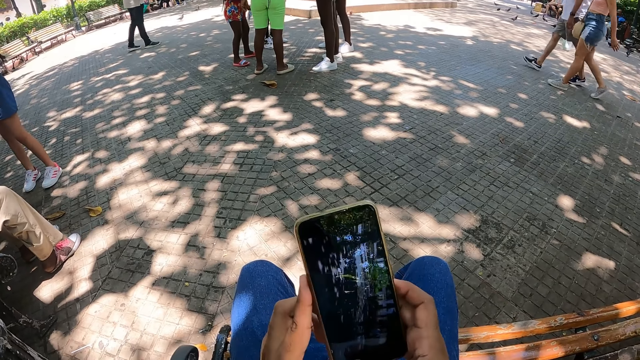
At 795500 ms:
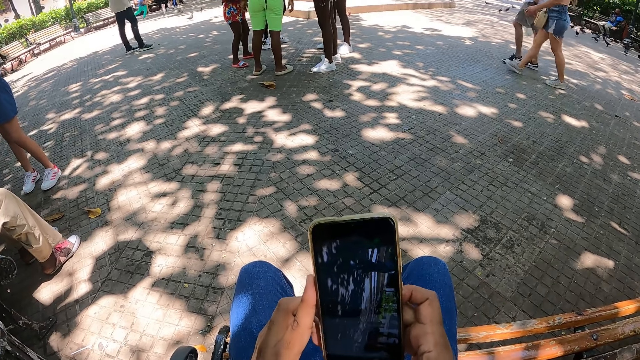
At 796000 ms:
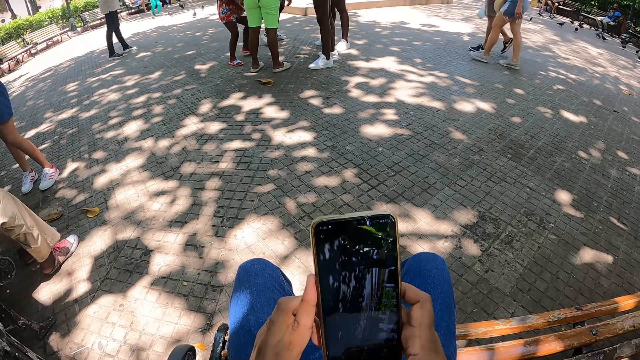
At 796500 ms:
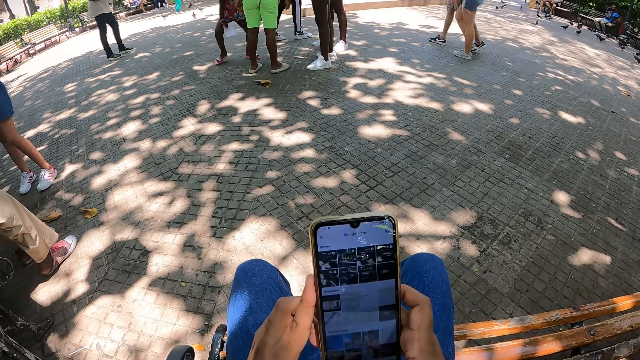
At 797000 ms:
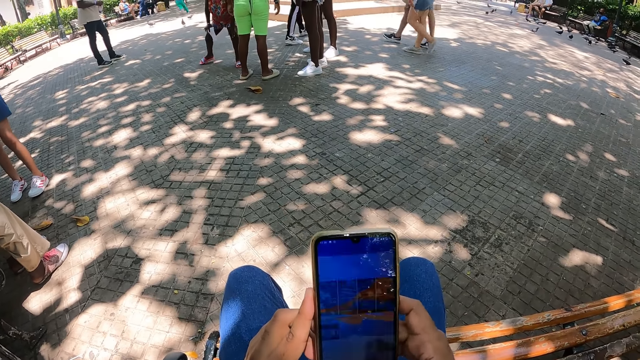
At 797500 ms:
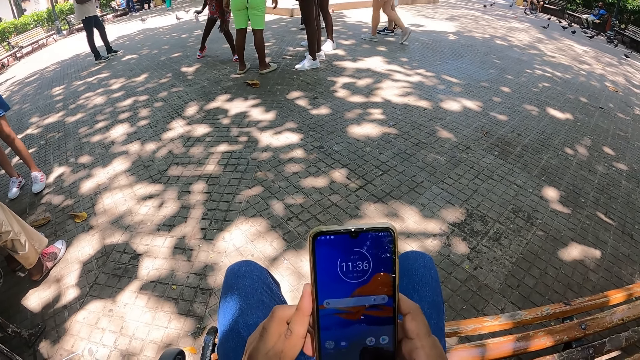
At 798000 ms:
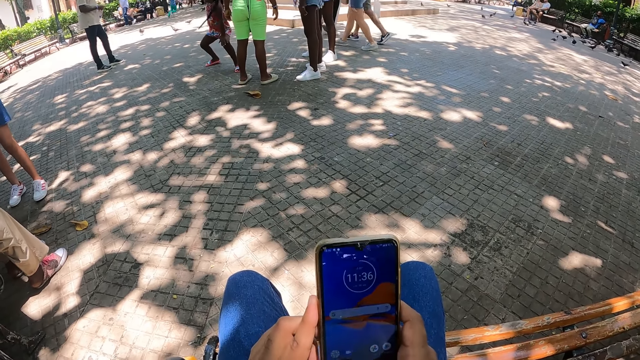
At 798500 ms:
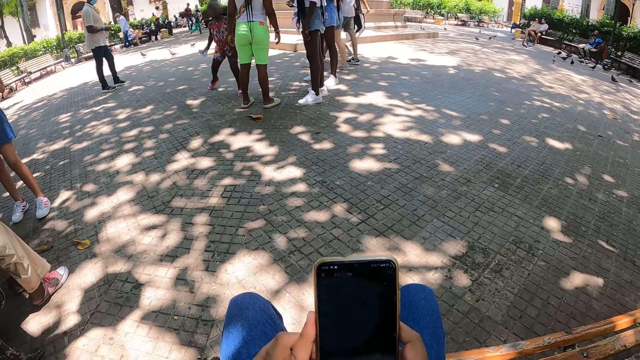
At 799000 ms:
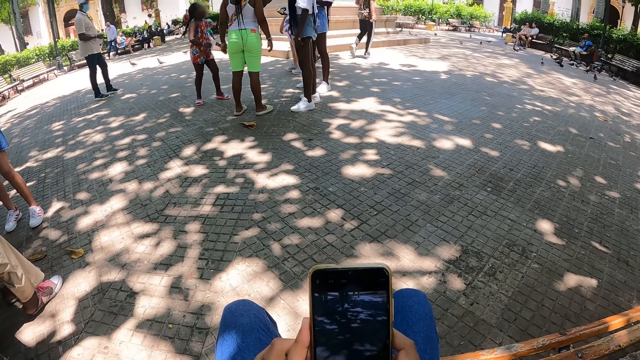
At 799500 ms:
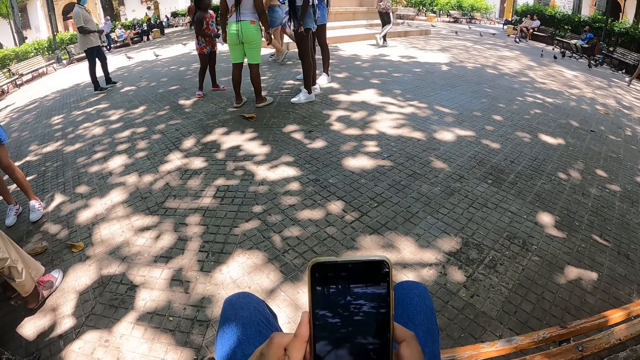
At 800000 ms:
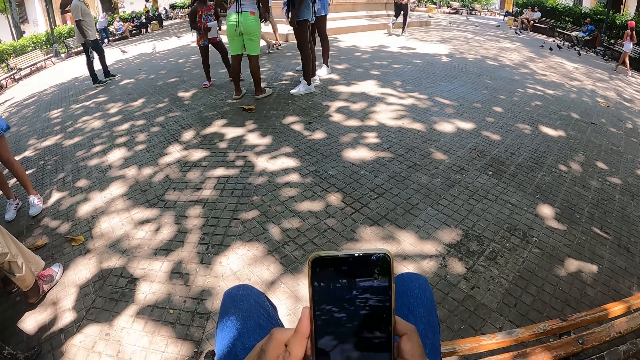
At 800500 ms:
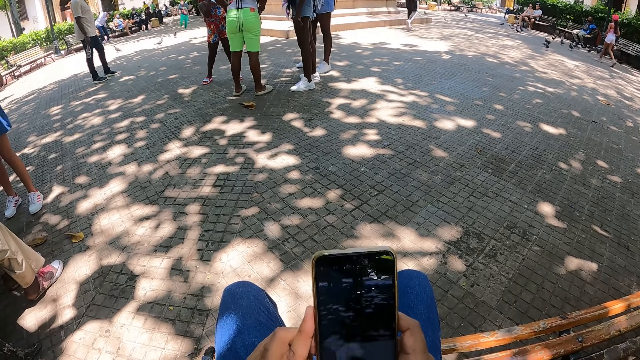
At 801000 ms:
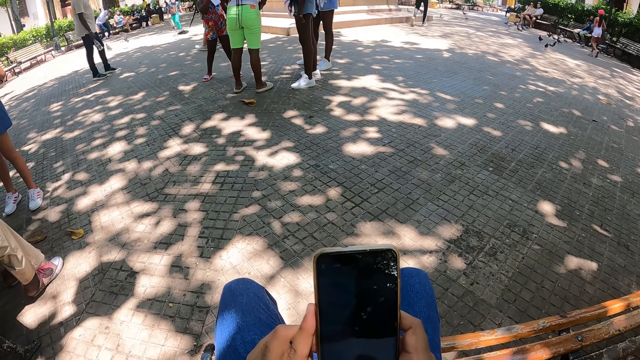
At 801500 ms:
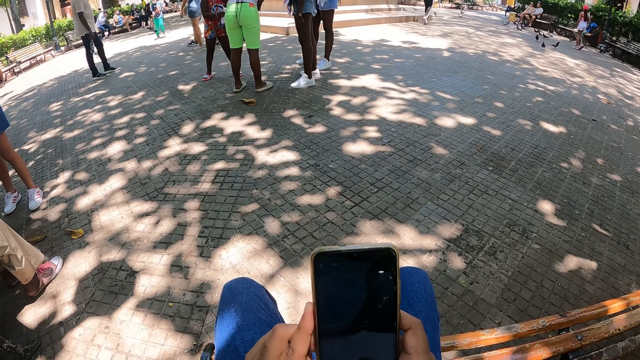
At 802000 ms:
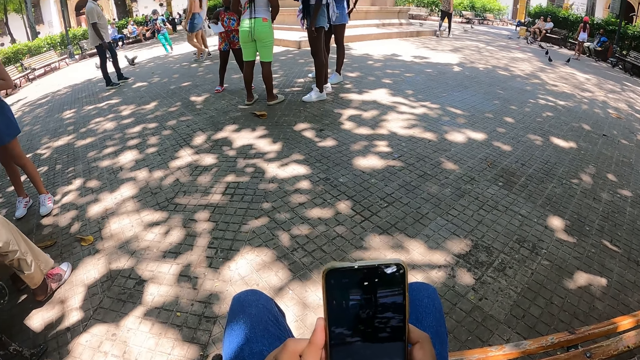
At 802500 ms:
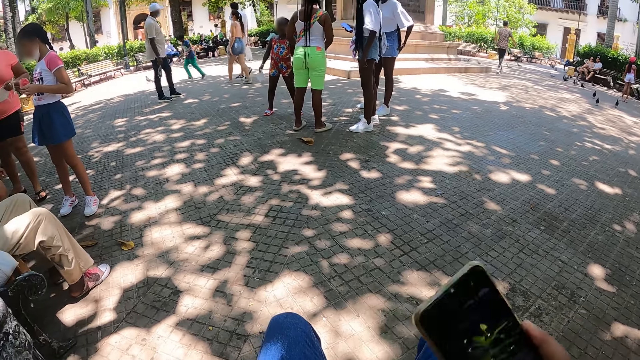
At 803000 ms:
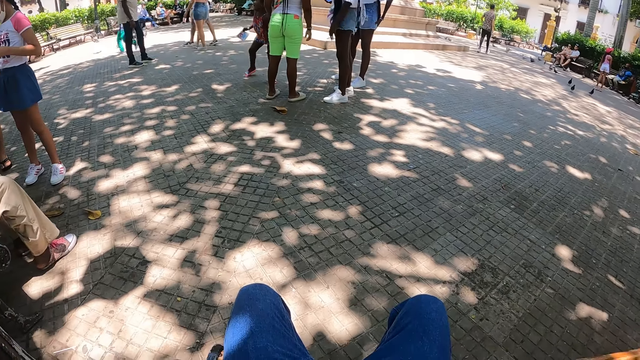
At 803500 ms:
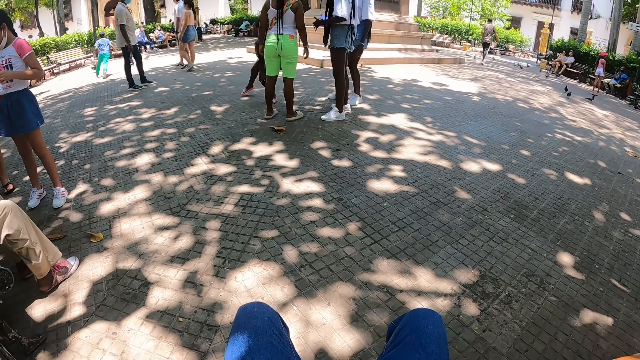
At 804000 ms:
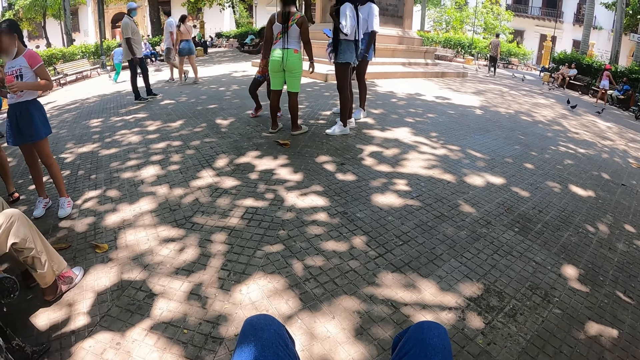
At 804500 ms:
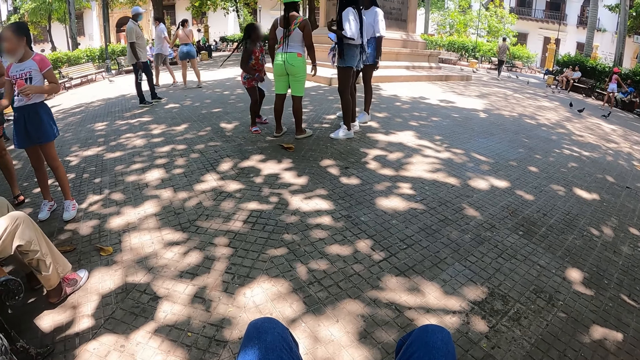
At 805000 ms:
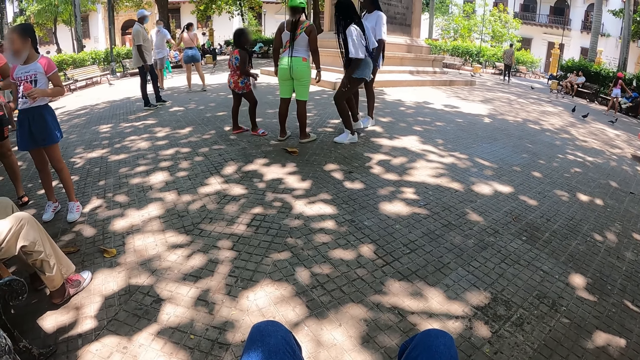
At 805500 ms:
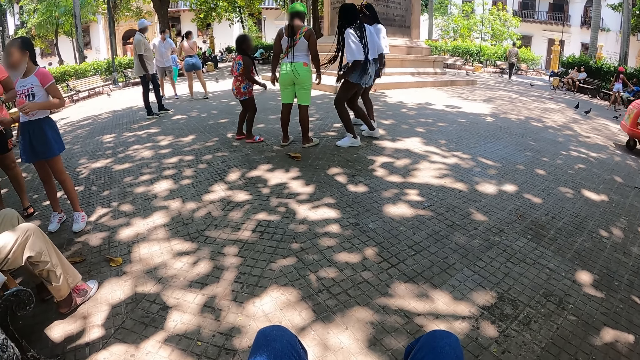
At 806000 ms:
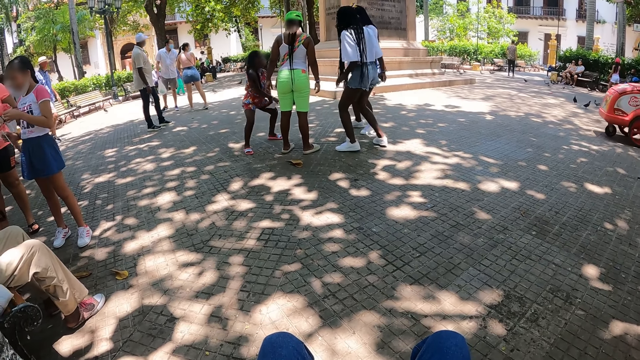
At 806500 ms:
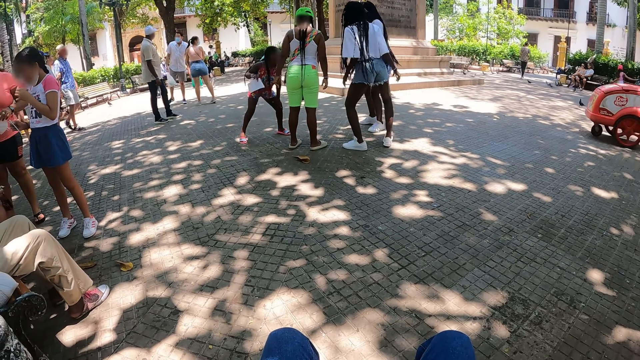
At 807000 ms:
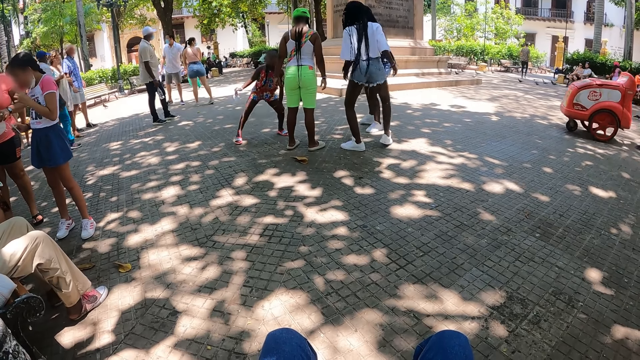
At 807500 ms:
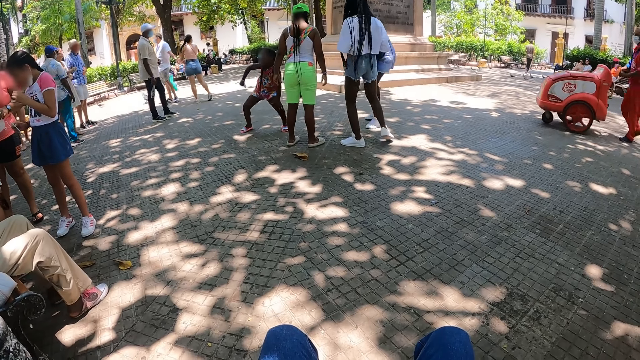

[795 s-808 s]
The camera wearer turns the phone. They operate the phone. They look around the park.

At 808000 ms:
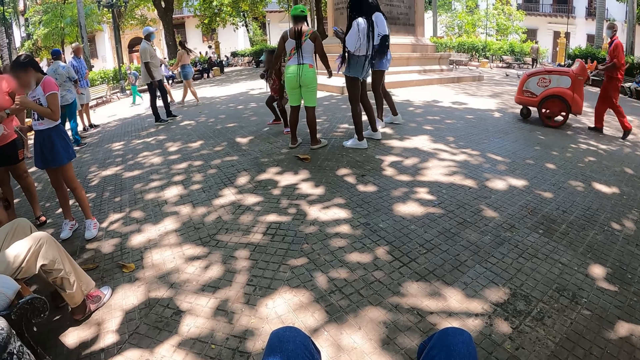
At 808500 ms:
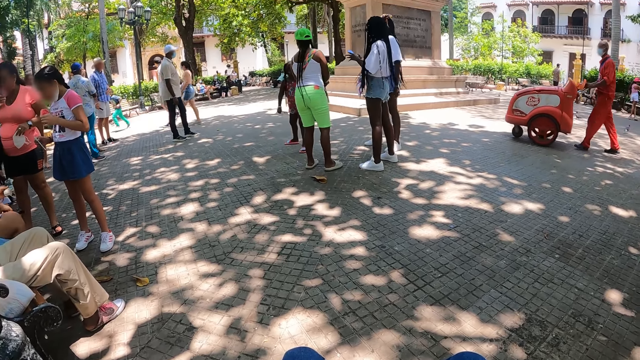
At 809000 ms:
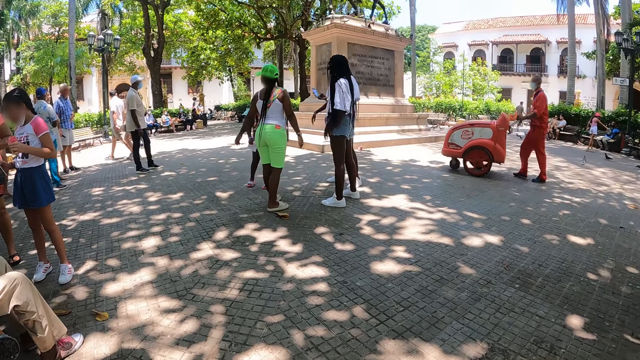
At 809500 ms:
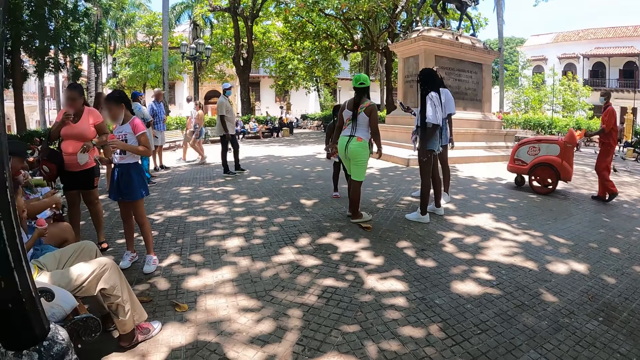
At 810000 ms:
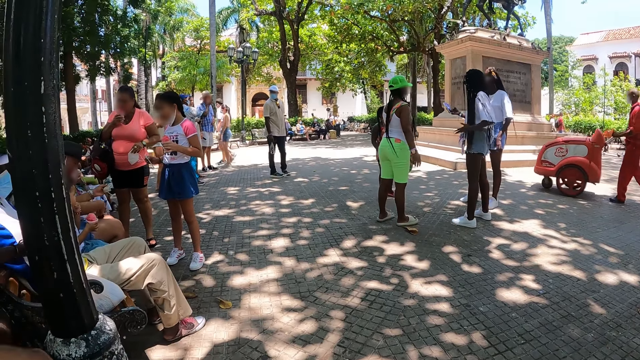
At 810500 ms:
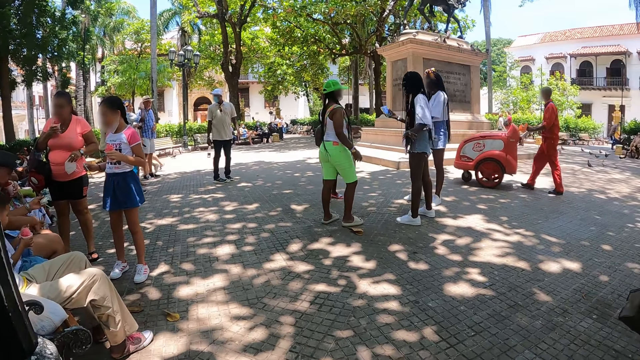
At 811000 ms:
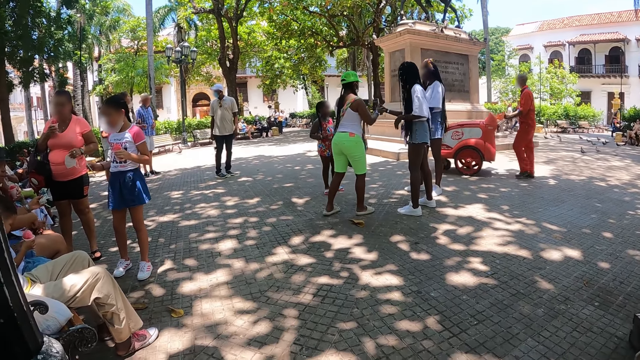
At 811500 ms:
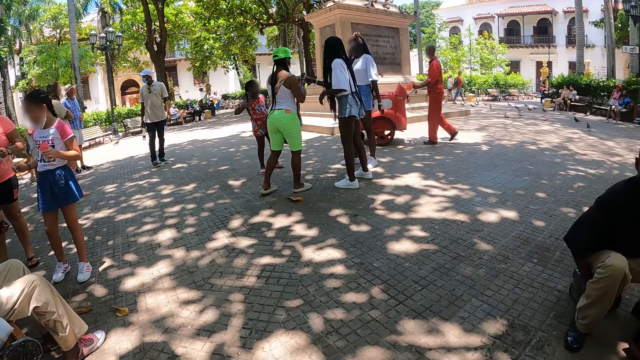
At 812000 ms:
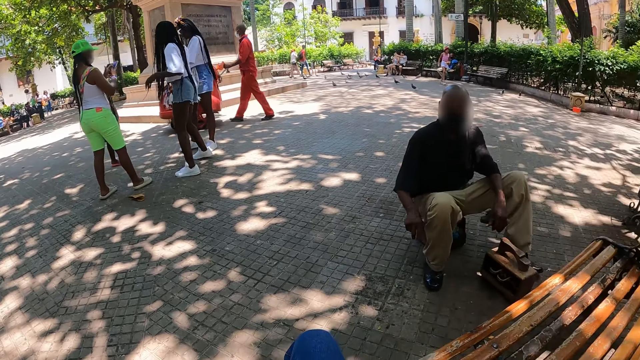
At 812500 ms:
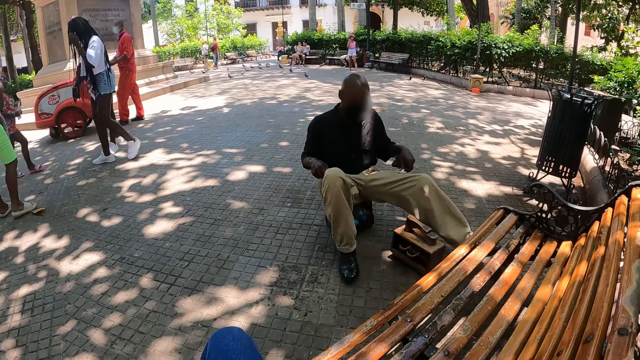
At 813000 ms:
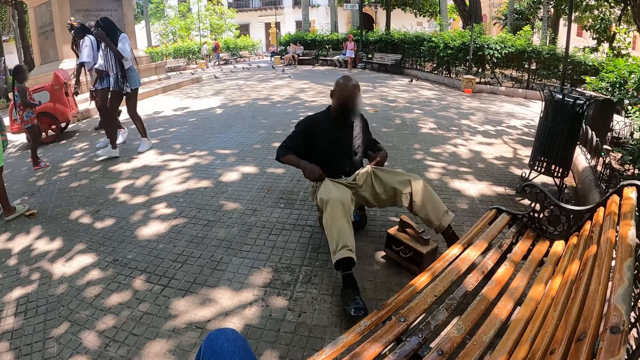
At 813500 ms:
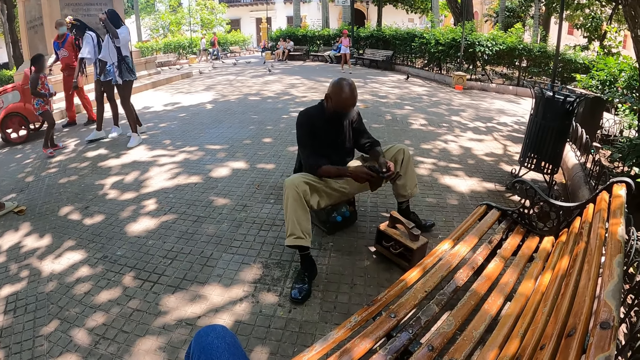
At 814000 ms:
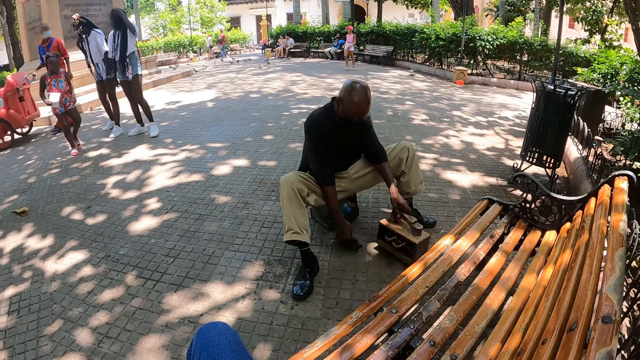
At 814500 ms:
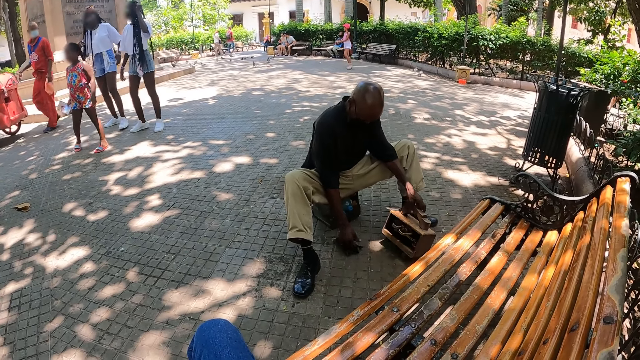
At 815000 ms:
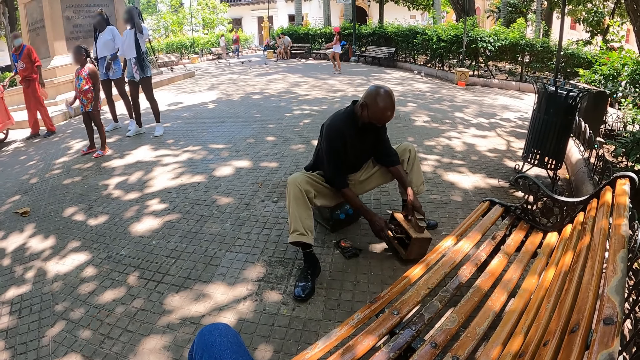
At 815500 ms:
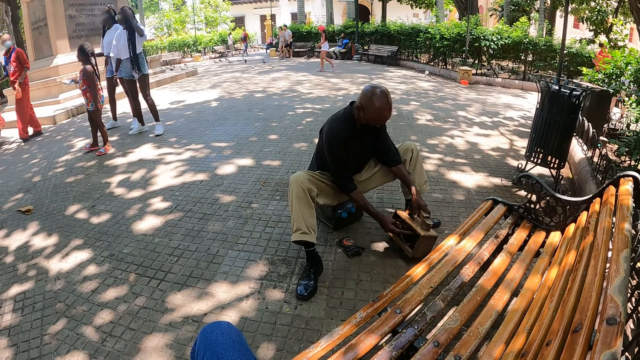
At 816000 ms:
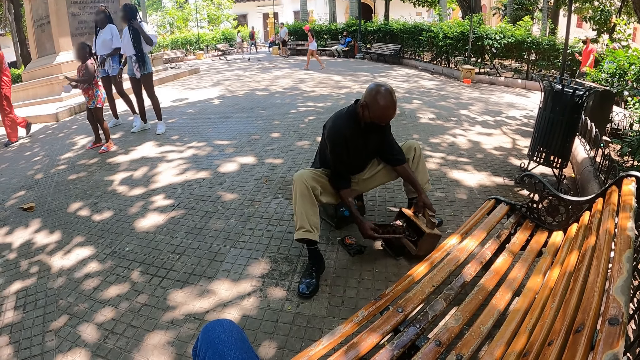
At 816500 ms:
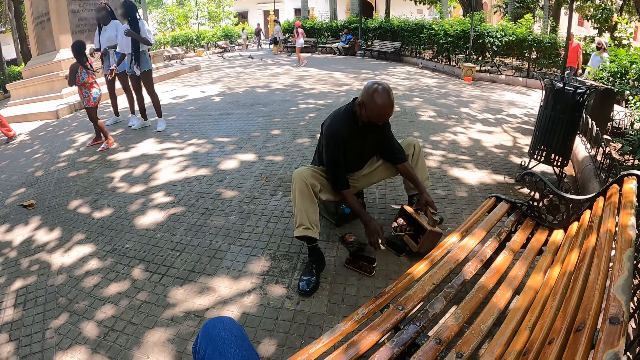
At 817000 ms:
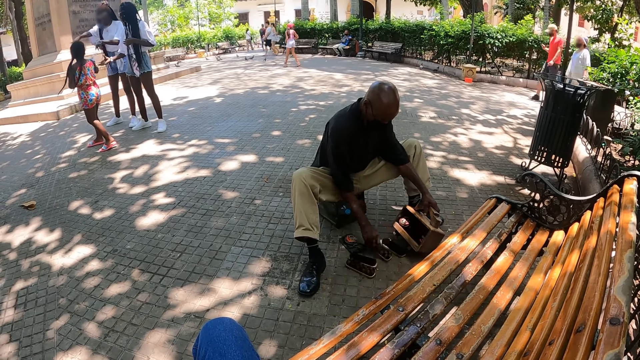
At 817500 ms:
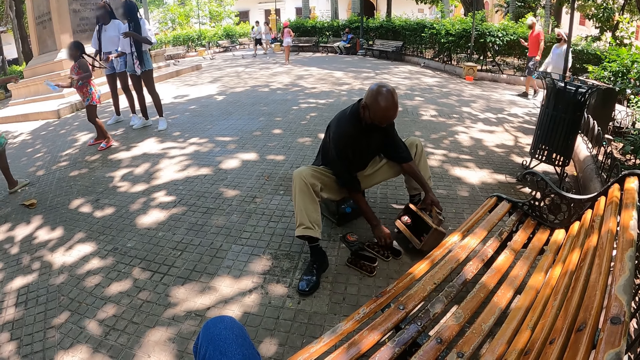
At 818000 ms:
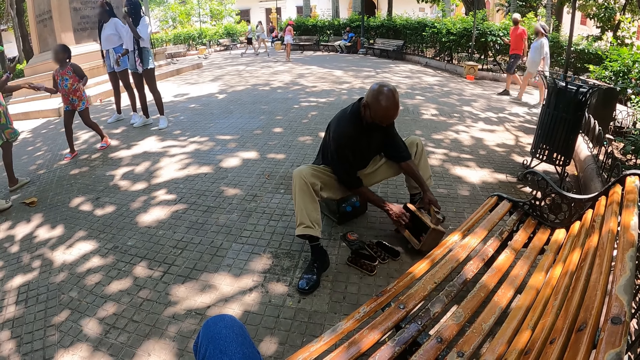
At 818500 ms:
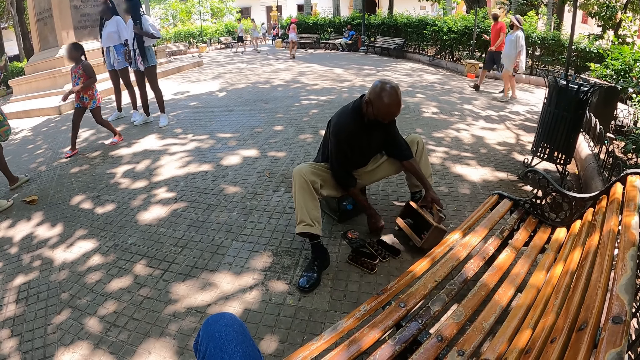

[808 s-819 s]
A person sits. The person unpacks the brush.
